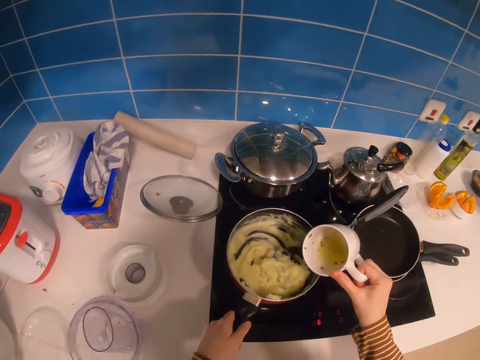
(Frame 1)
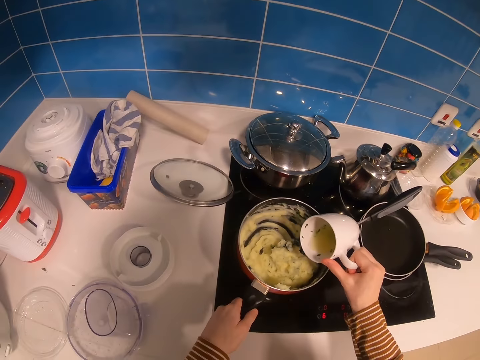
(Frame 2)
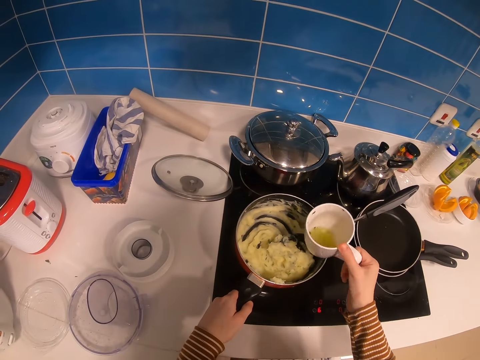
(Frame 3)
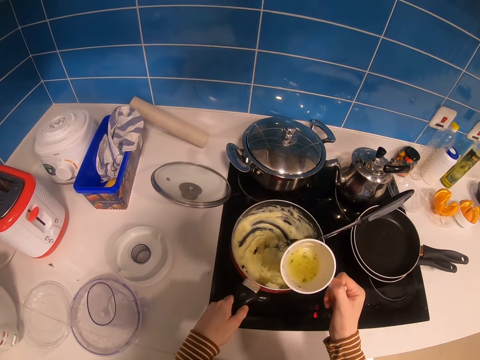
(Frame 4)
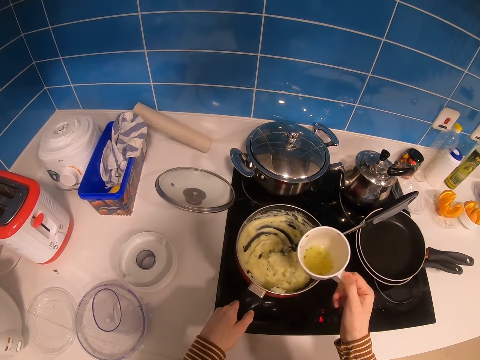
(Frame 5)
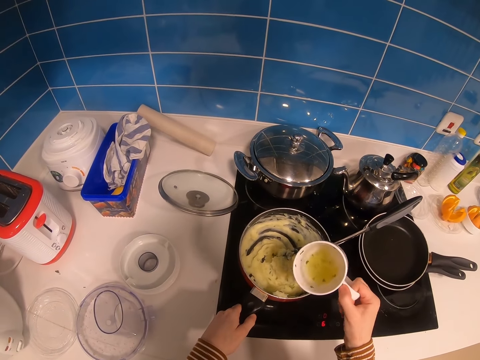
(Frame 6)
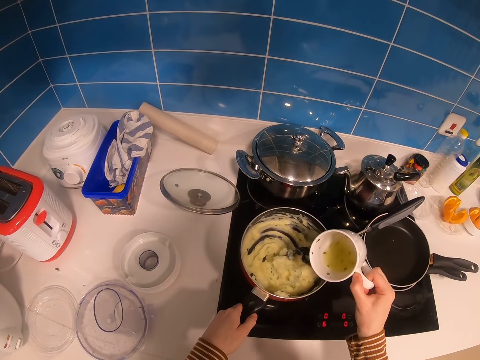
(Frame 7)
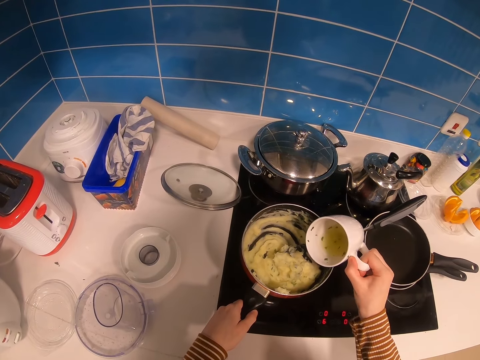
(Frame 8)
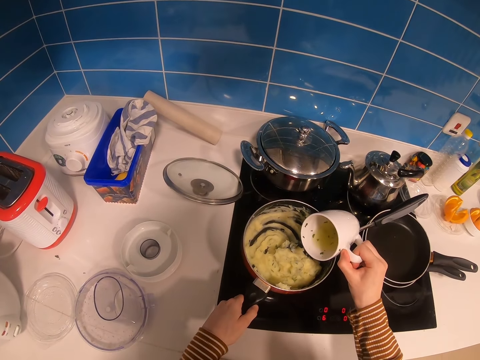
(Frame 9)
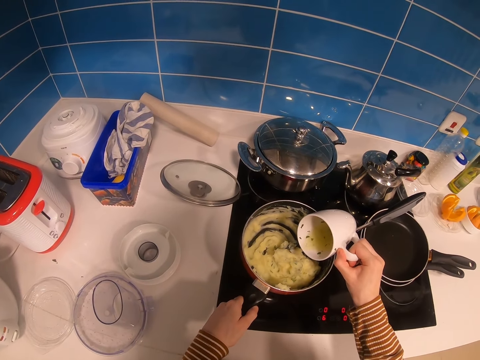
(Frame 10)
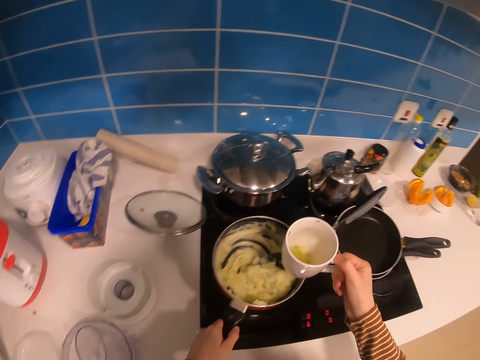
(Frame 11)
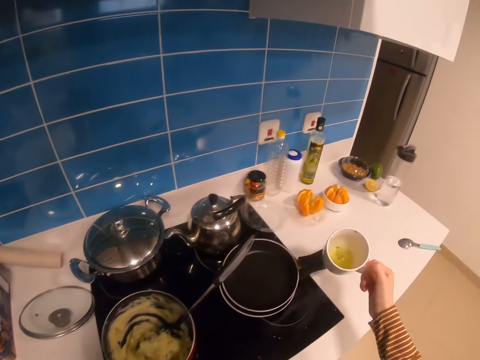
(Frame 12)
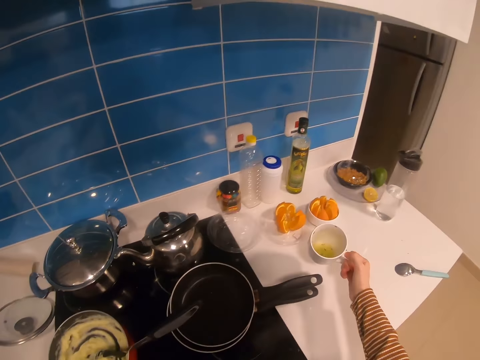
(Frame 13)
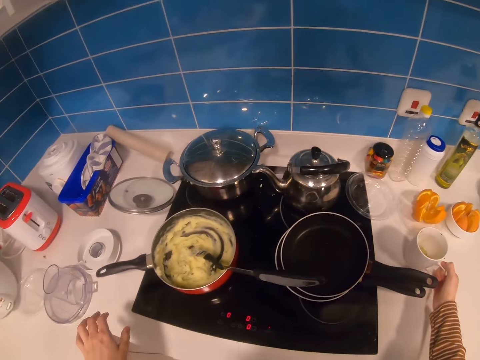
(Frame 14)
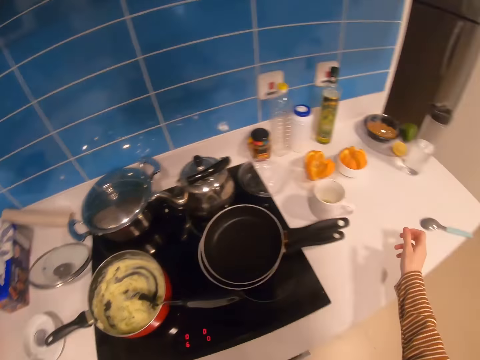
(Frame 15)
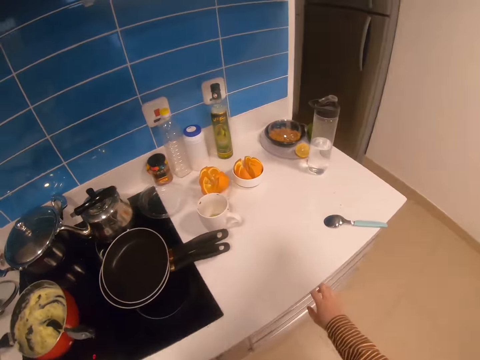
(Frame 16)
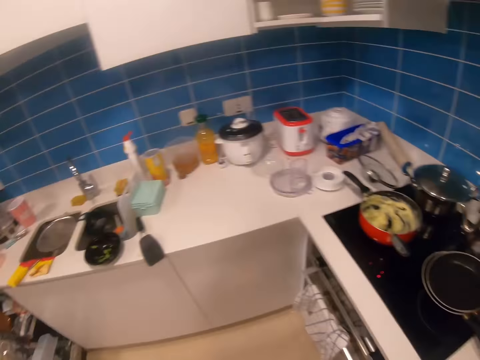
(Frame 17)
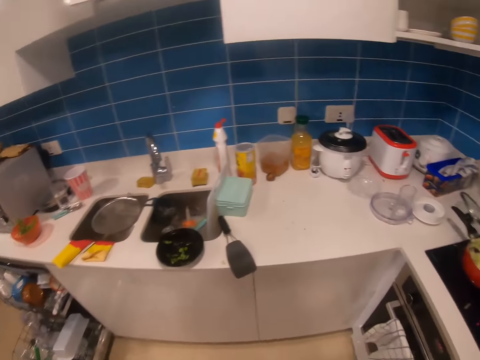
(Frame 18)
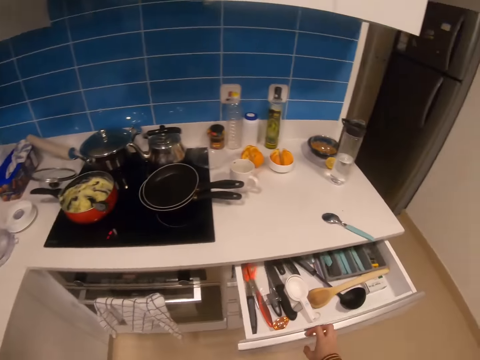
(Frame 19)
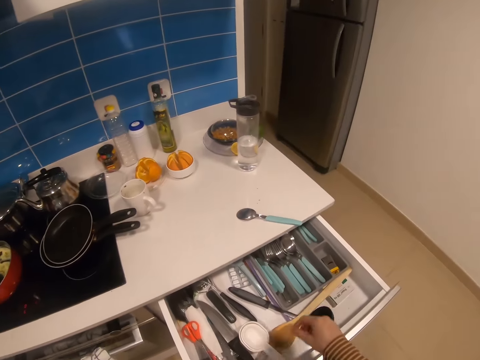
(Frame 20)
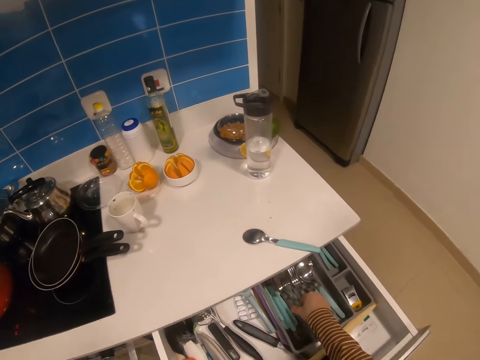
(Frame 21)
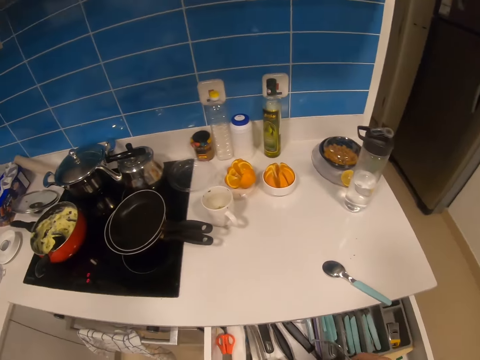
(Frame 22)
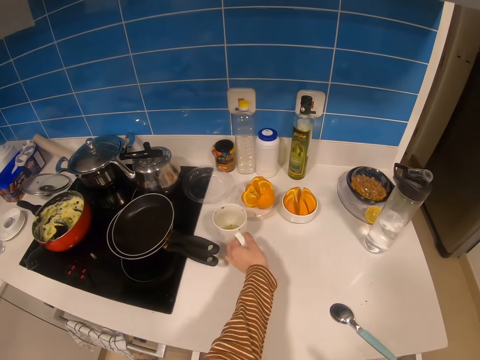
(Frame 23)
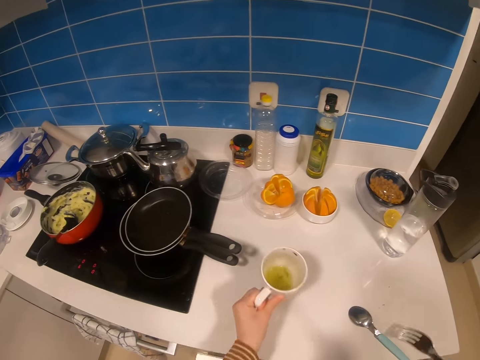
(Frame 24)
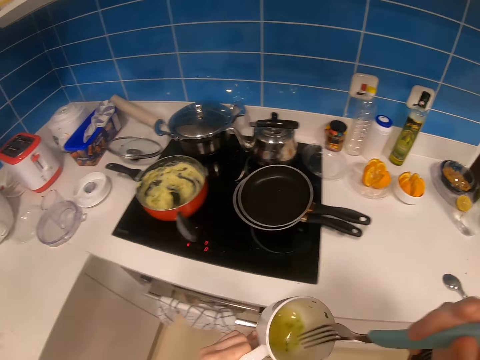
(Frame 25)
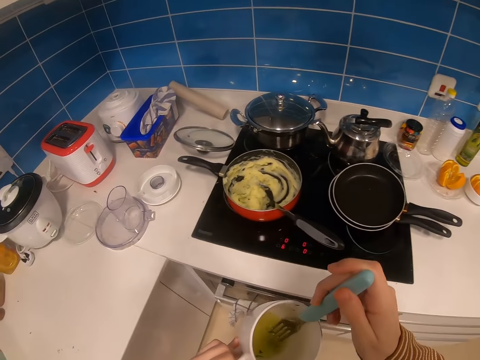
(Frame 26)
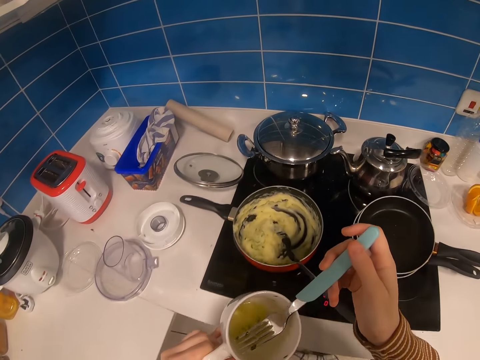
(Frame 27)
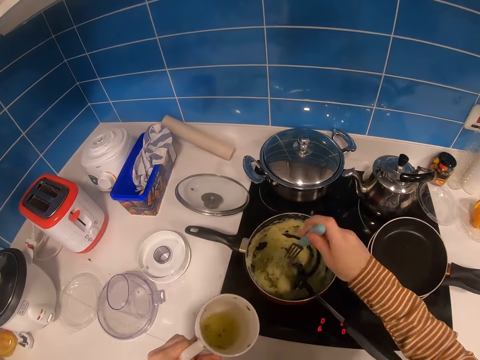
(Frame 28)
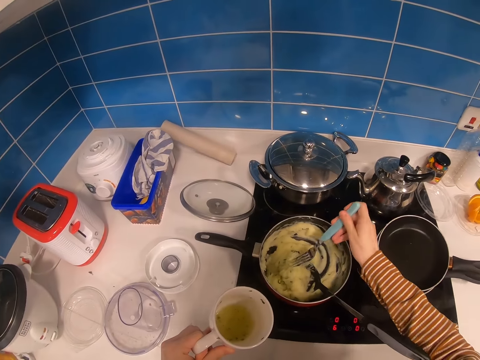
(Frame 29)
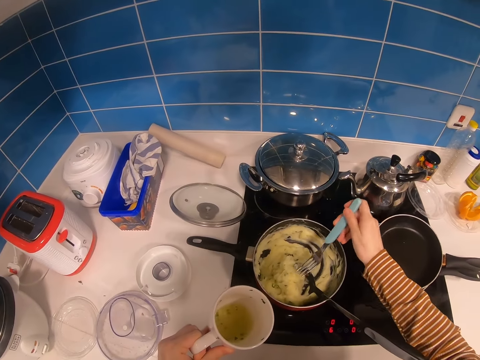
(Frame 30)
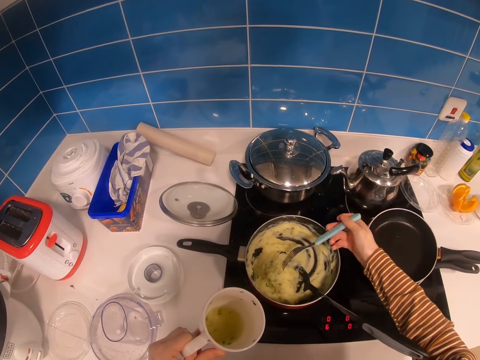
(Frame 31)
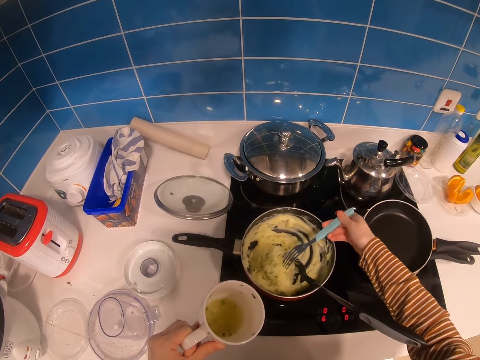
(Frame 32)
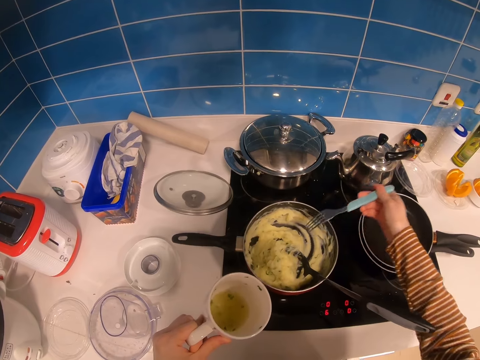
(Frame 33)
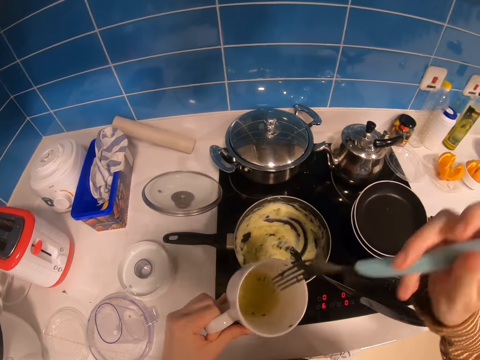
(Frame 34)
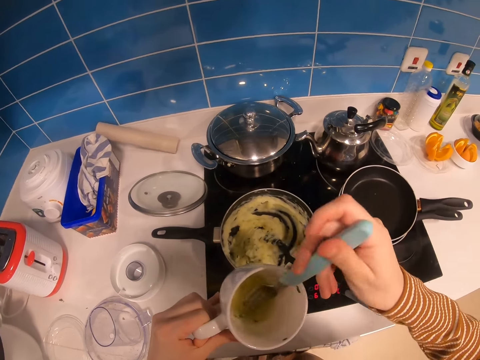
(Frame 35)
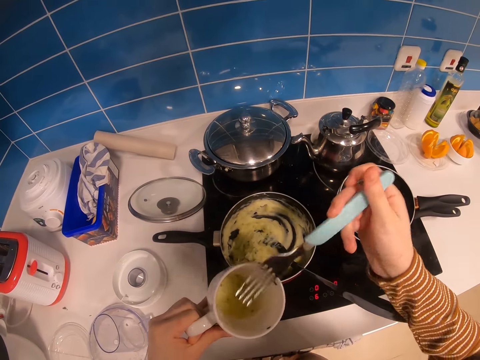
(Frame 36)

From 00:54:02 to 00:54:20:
The camera wearer pours something in the food. They pour something. They put the cup on the table. They look around. They open the kitchen drawer. They pick a spoon from the cabinet drawer. They move the cup on the cabinet. They pick a cup. They stir something in the cup. They insert the fork in something. They wipe the fork with the mashed in the pan. They add more liquid with the fork on the mashed.

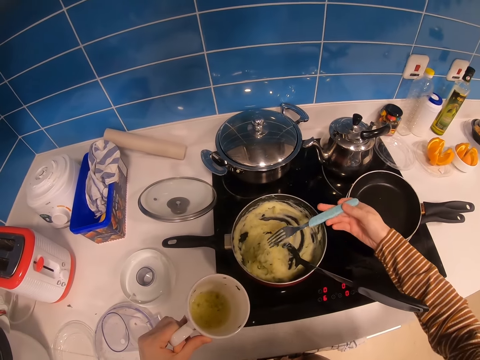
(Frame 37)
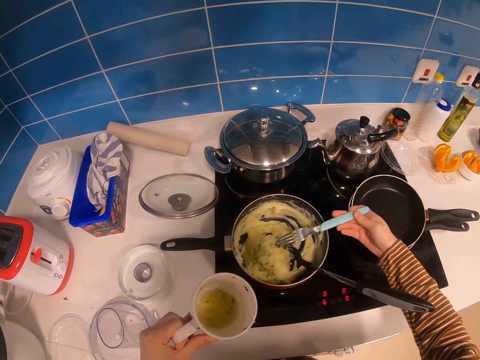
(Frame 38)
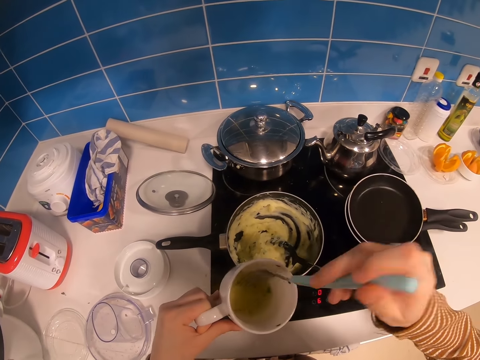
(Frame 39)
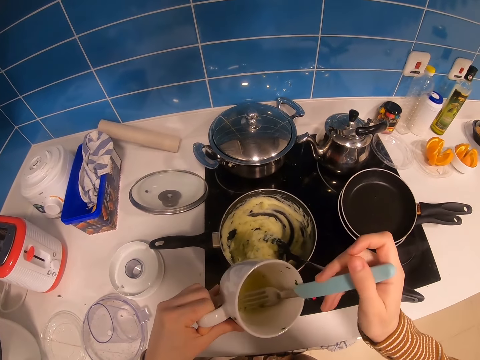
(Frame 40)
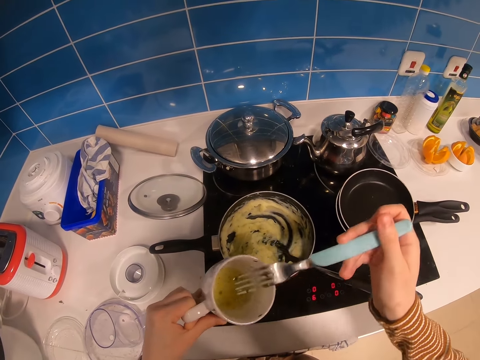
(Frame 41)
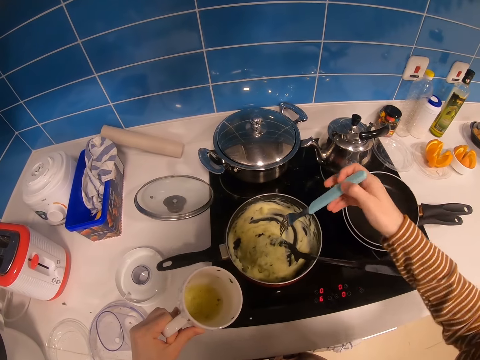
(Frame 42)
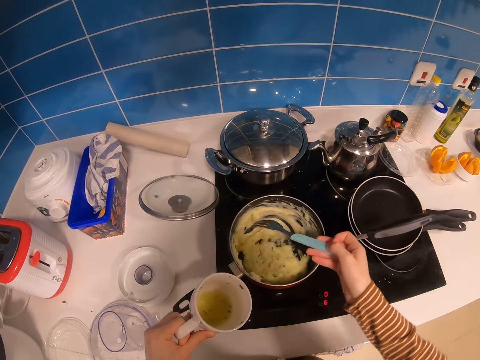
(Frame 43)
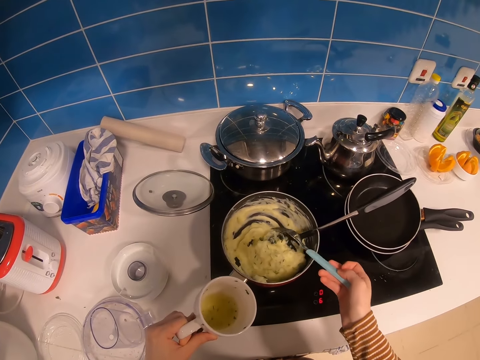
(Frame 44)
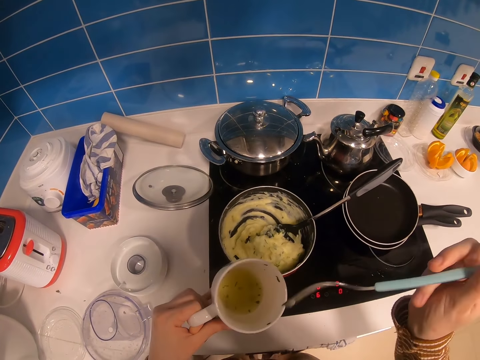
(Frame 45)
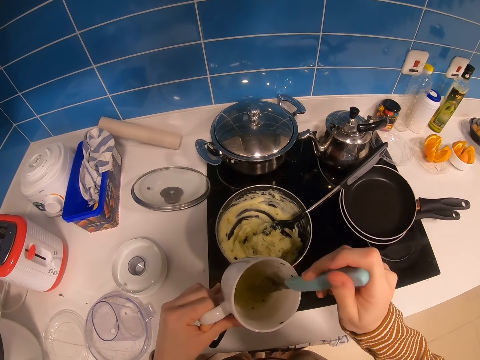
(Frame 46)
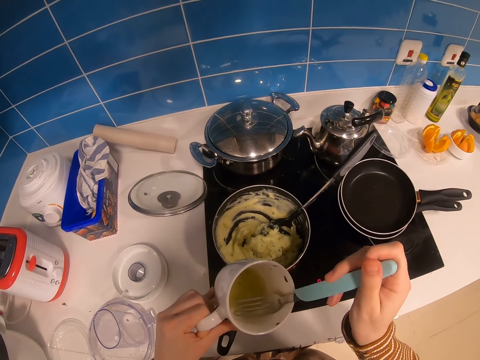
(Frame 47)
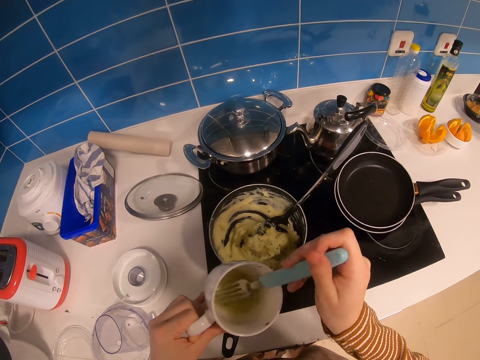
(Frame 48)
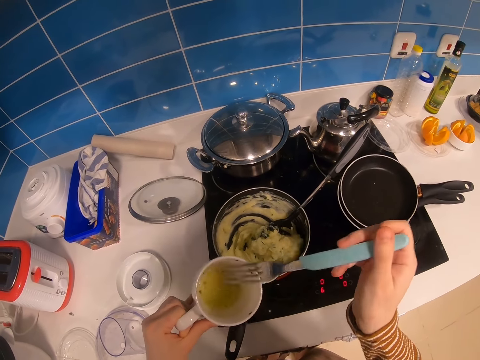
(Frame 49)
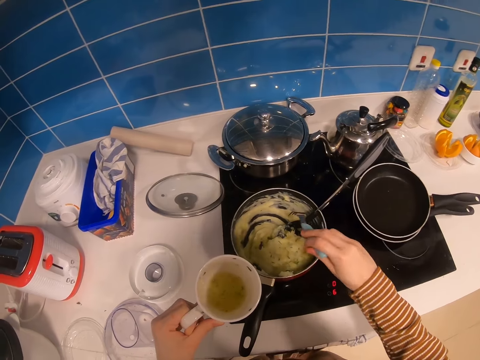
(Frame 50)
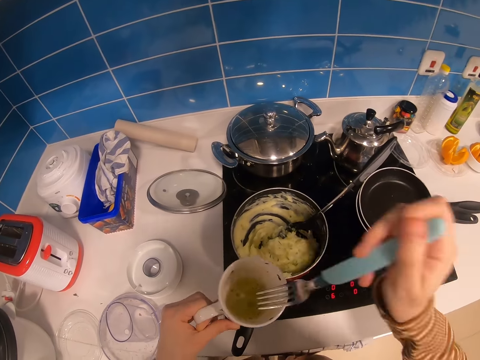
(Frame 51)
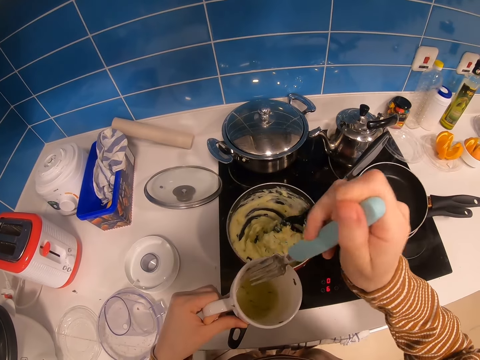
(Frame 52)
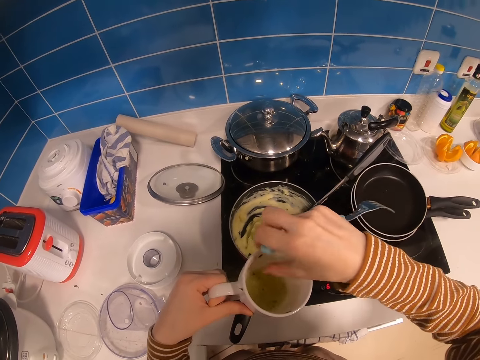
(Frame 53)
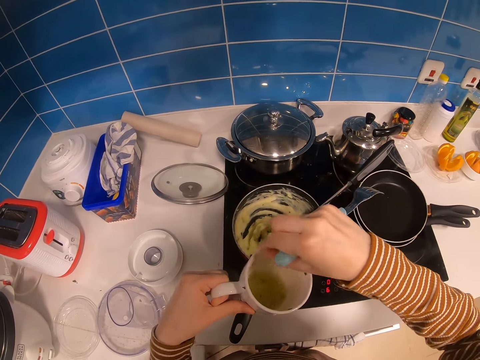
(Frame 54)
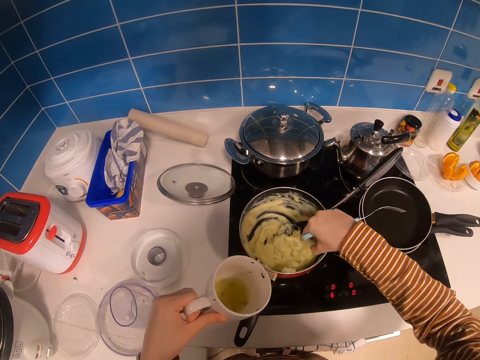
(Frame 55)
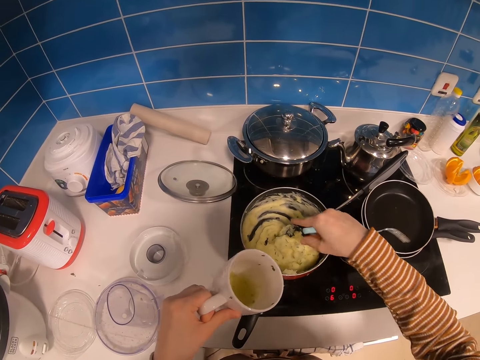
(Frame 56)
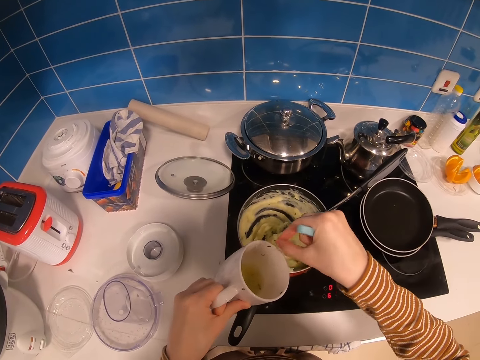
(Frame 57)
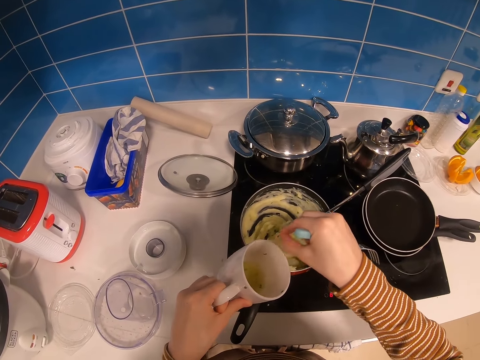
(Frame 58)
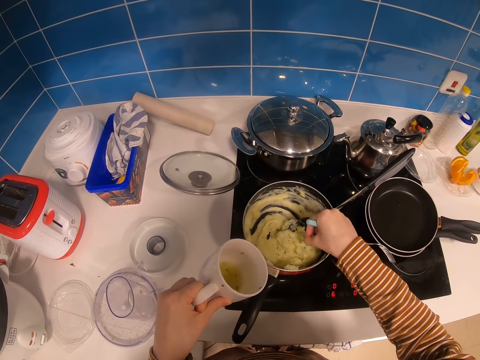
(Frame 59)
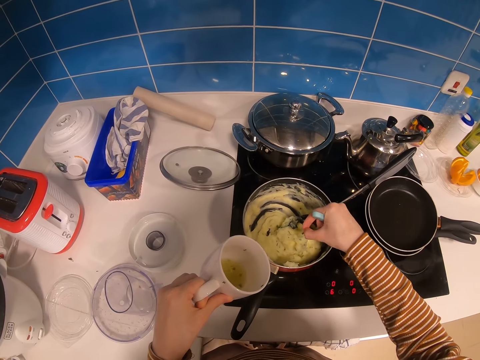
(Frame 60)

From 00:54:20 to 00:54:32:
The camera wearer removes something from the glass.
